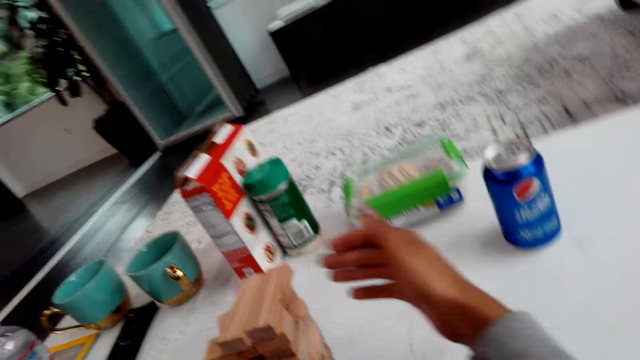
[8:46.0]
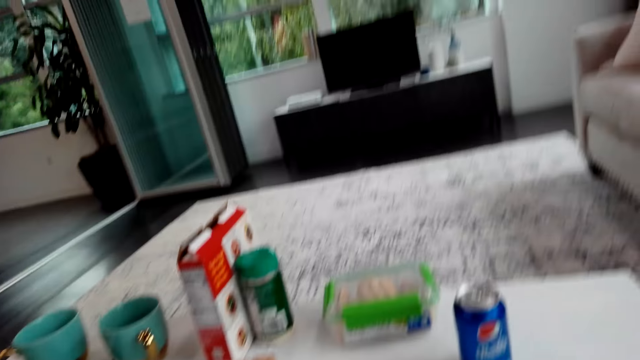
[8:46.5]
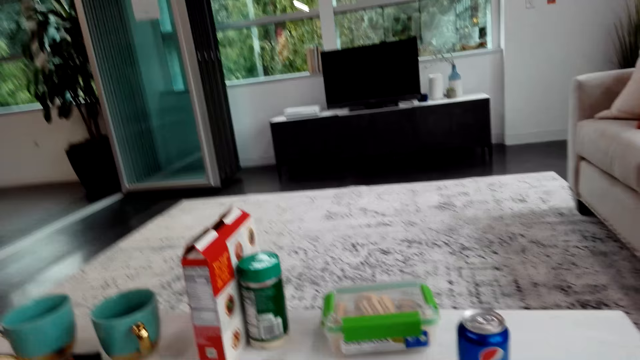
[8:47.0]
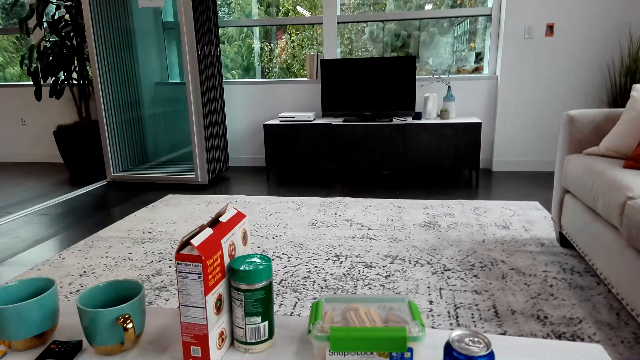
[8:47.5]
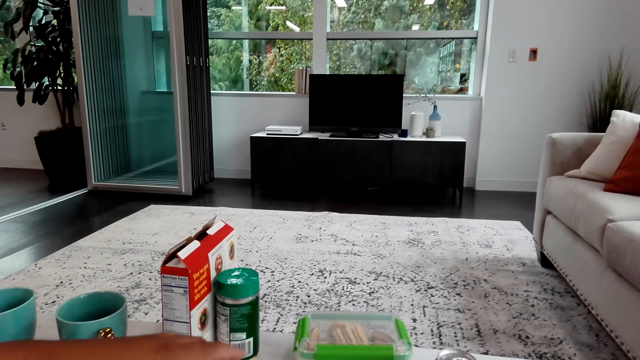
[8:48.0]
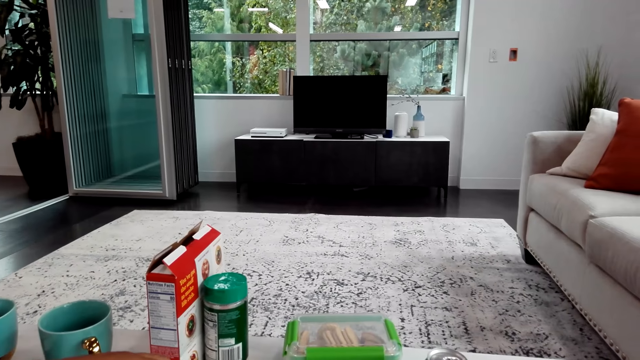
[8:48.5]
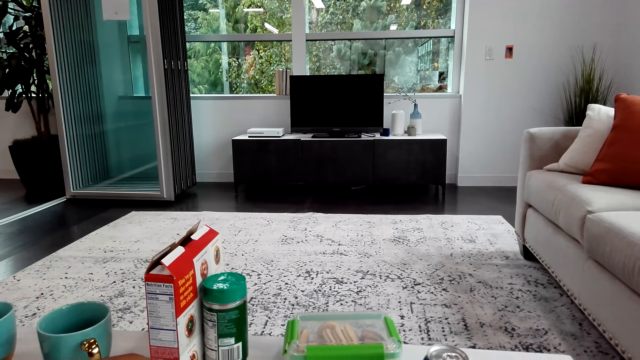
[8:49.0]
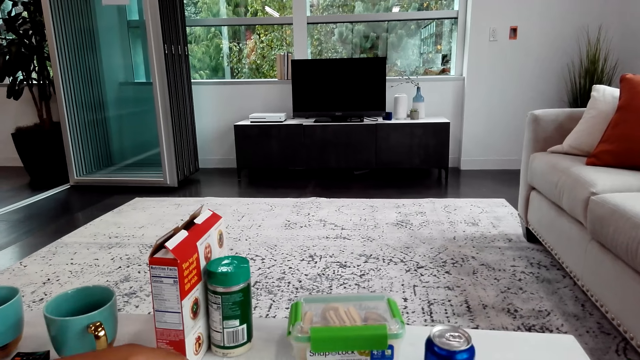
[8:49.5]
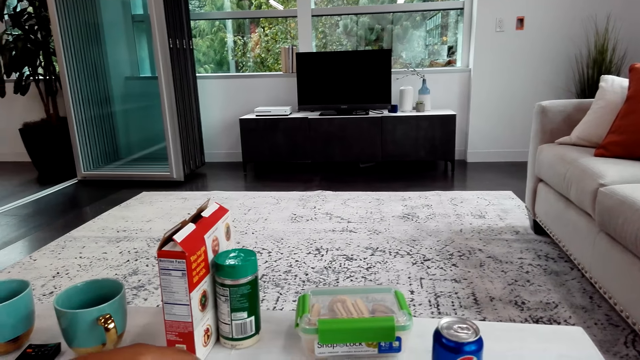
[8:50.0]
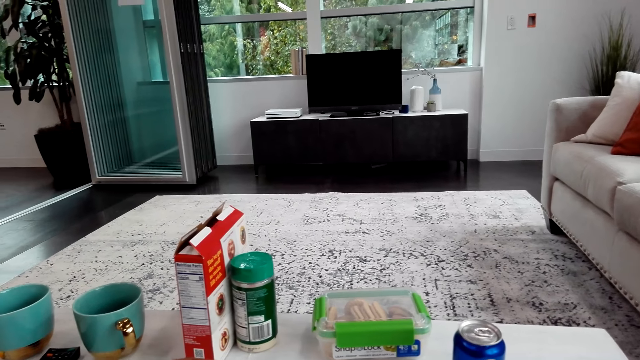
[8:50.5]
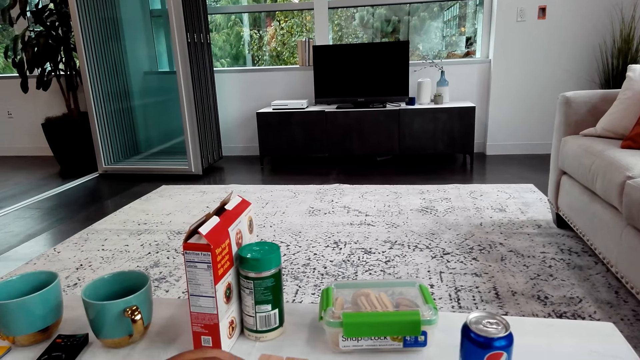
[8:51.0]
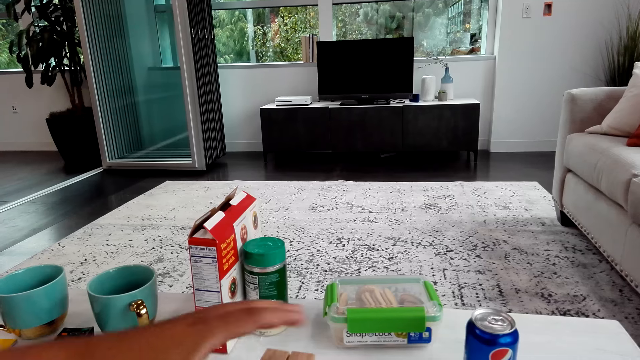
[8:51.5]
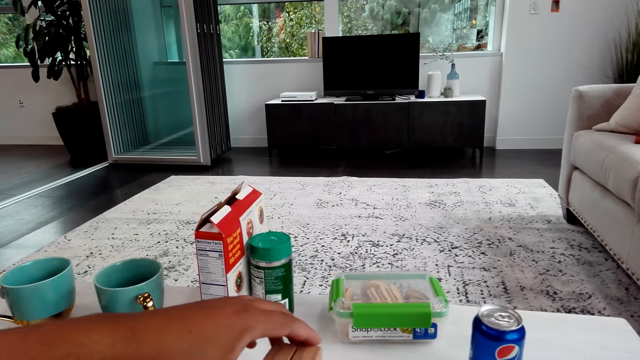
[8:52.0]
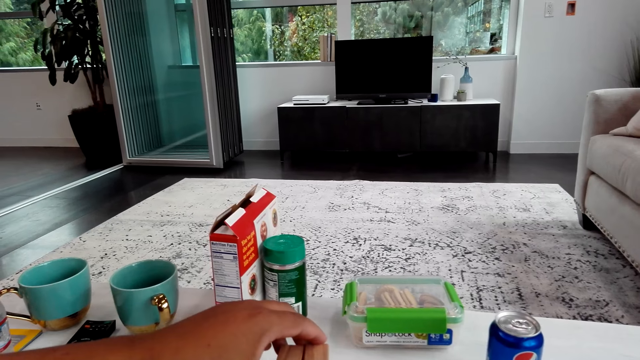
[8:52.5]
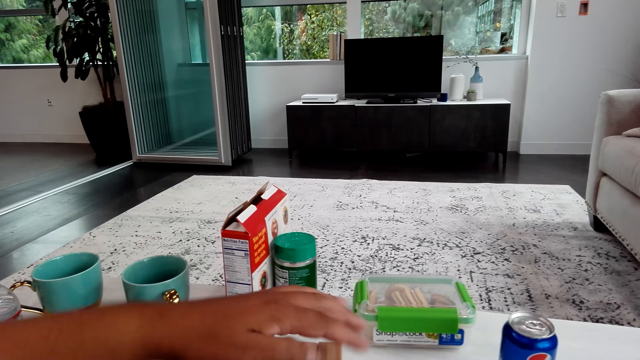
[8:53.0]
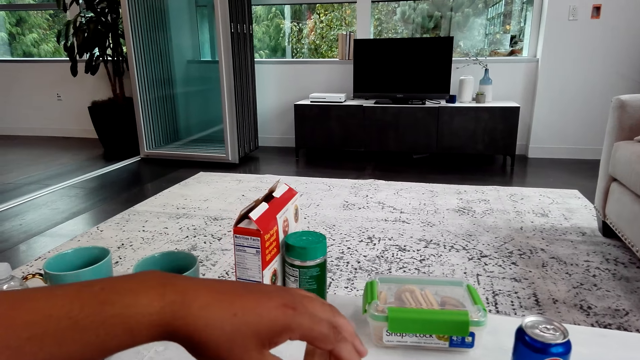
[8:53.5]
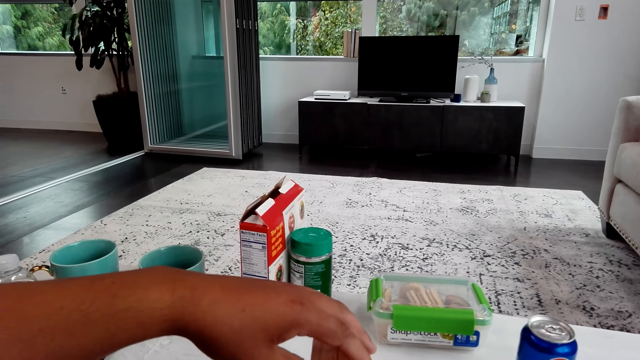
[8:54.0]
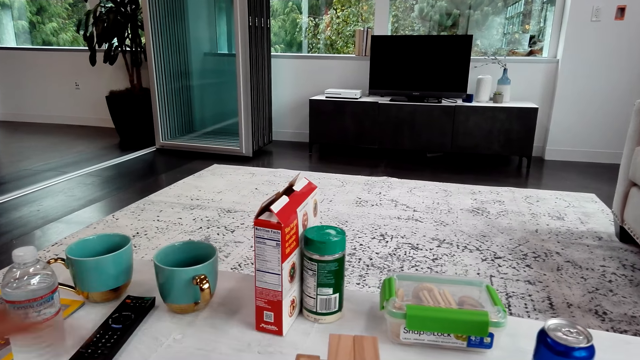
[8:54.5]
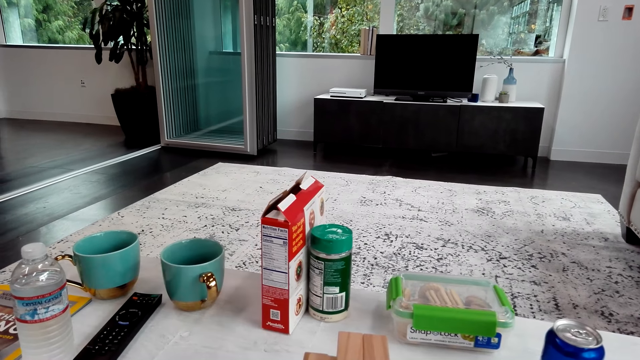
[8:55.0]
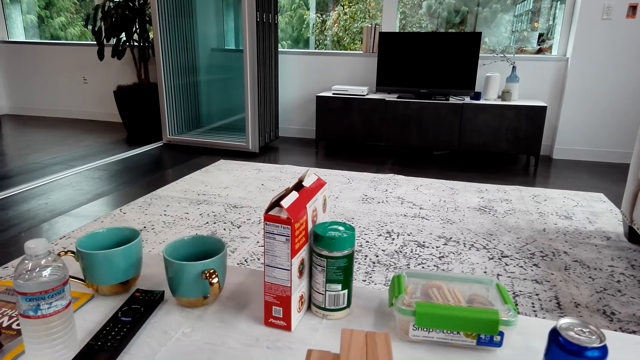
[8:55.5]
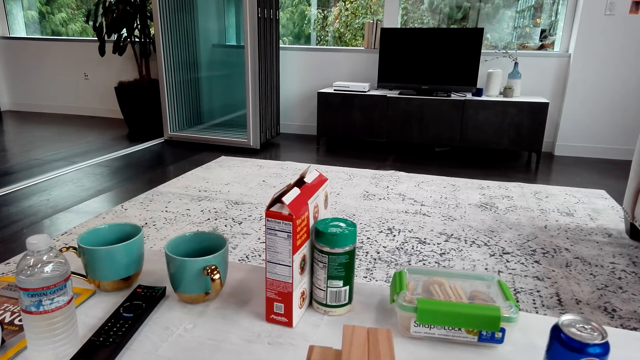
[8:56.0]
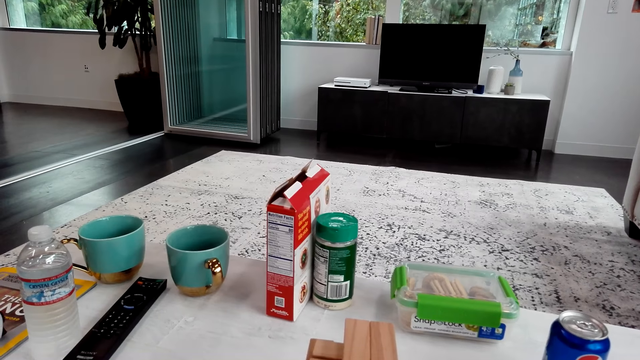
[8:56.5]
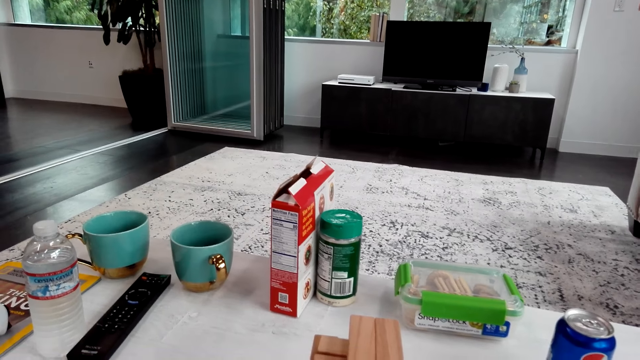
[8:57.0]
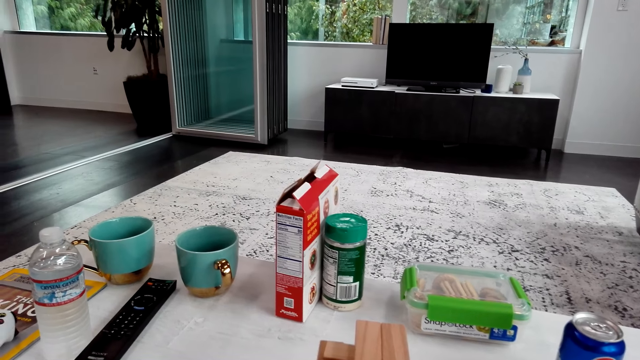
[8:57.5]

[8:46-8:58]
A person adjusts the blocks. The camera wearer looks around.

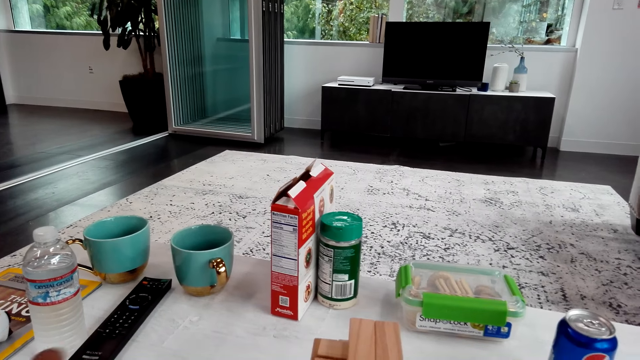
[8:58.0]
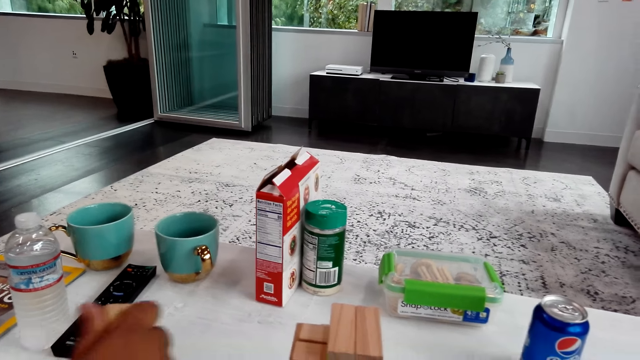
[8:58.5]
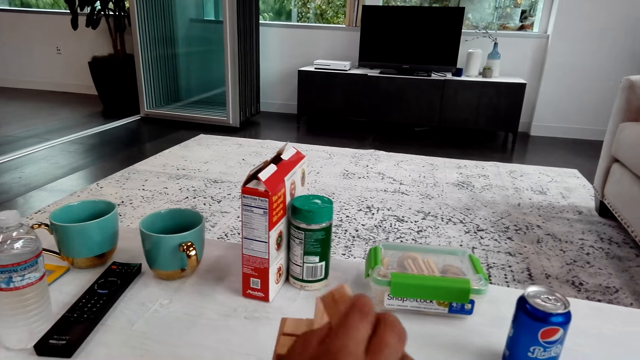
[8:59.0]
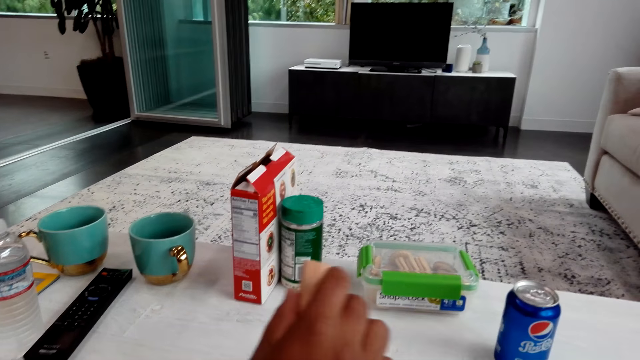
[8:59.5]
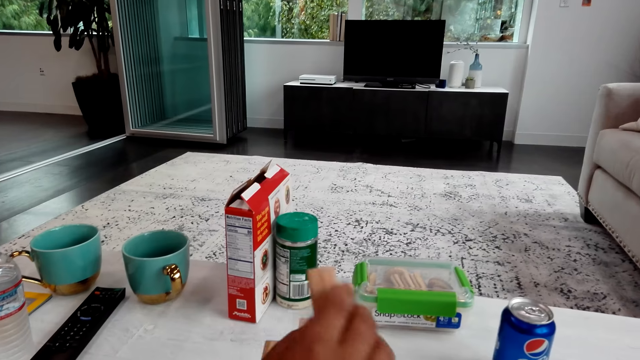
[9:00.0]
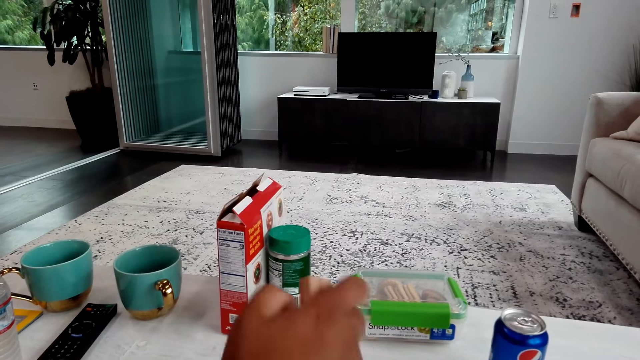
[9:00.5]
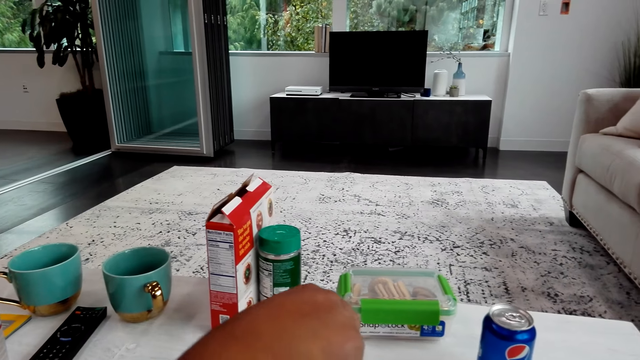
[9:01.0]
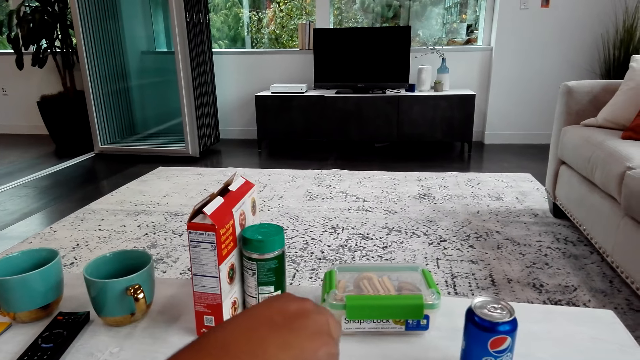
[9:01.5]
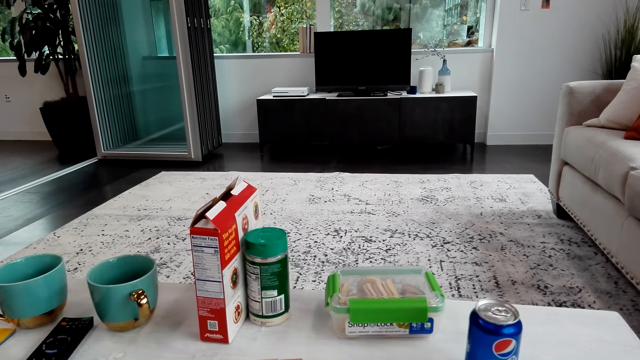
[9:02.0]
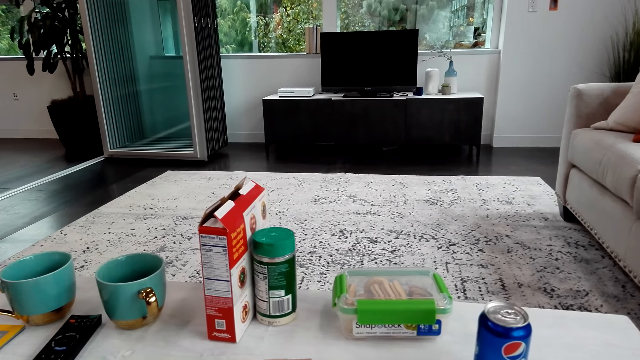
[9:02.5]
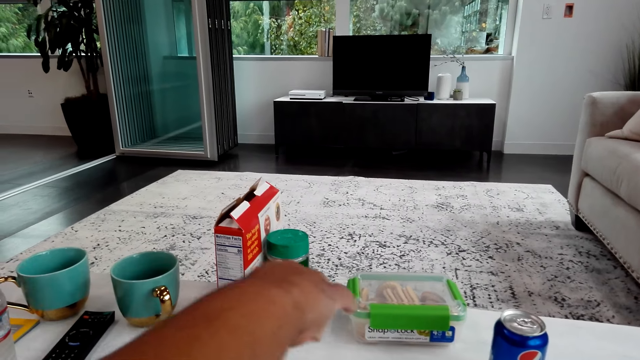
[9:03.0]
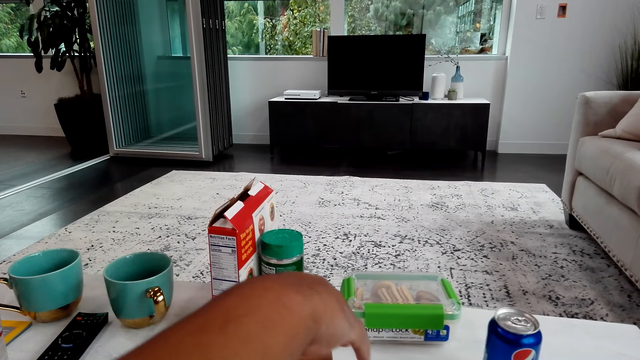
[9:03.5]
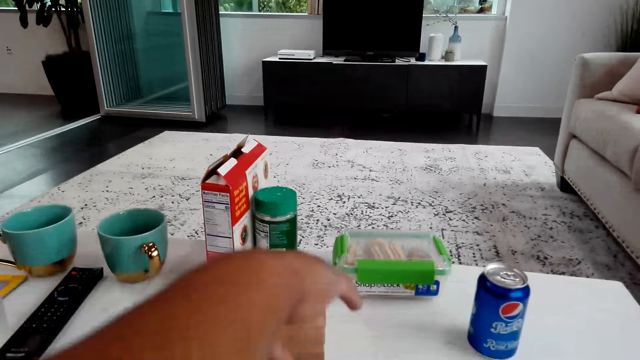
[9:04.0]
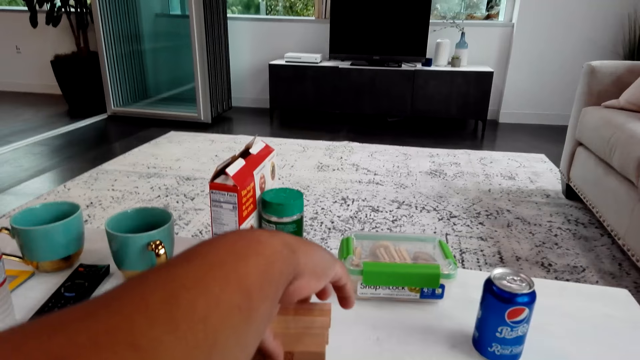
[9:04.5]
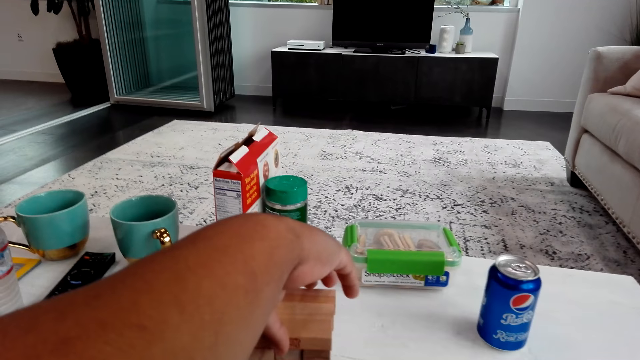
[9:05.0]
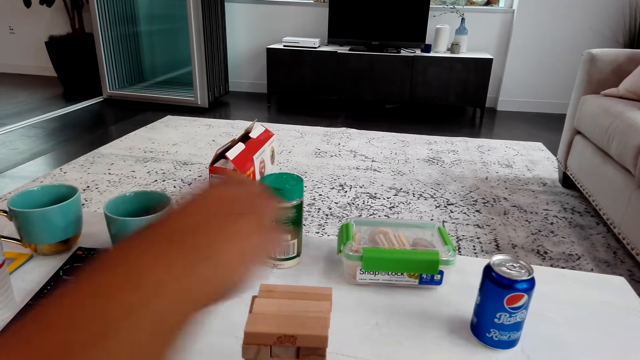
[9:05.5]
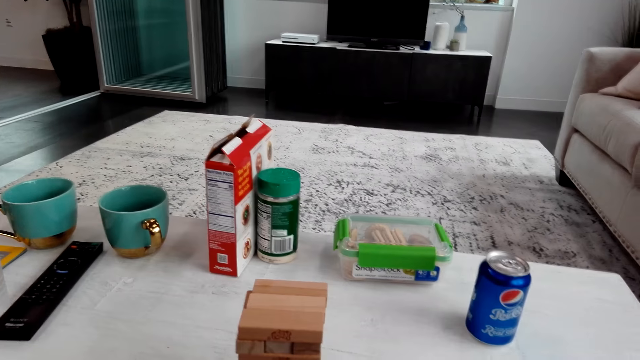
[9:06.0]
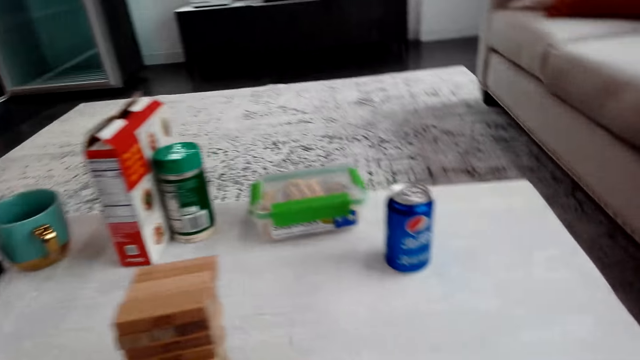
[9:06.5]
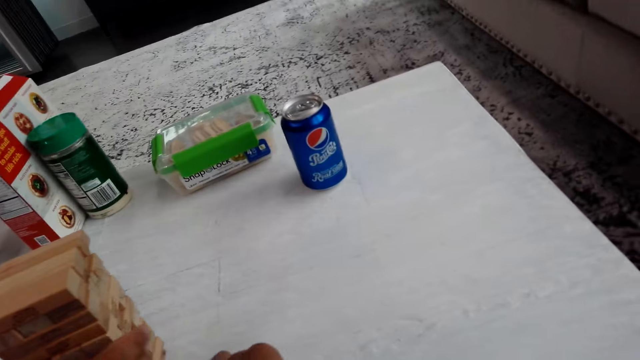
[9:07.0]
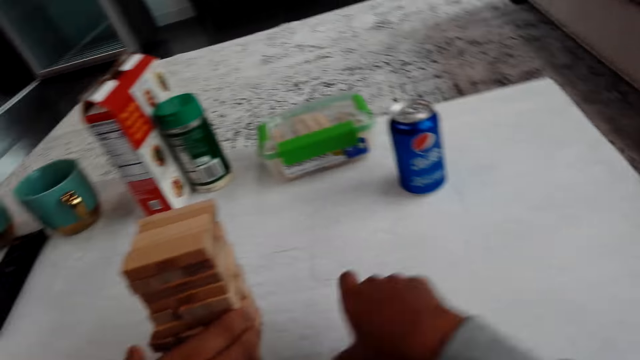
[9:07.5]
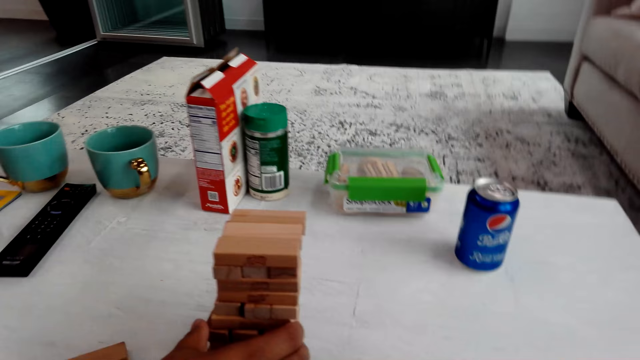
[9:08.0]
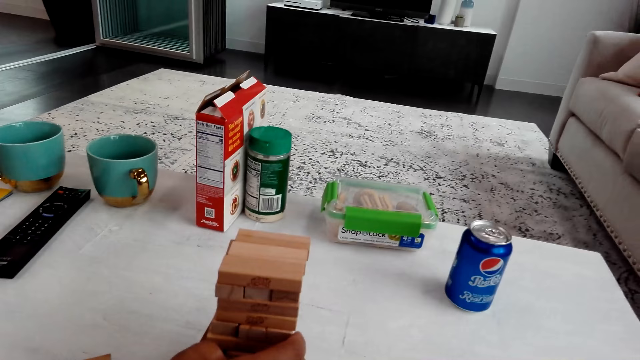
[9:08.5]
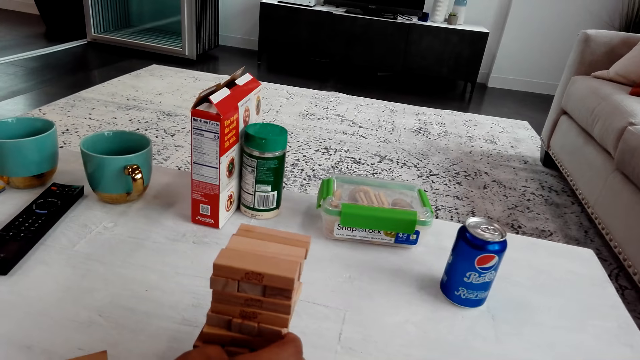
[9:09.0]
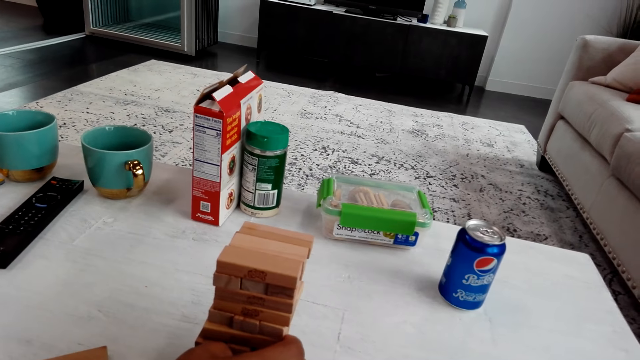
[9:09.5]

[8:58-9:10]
A man plays the trembling tower. The camera wearer looks around. The man holds a block and adjusts the blocks.
